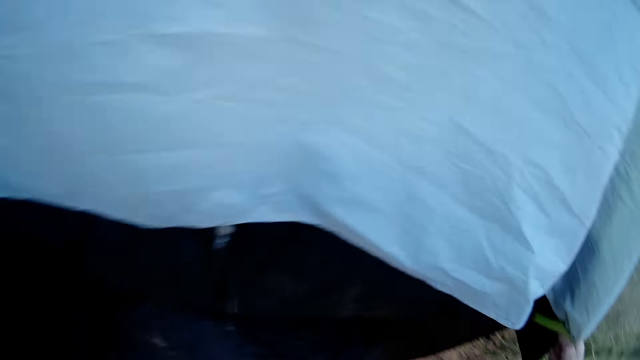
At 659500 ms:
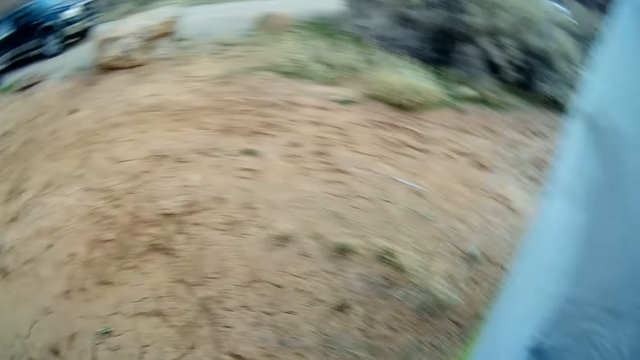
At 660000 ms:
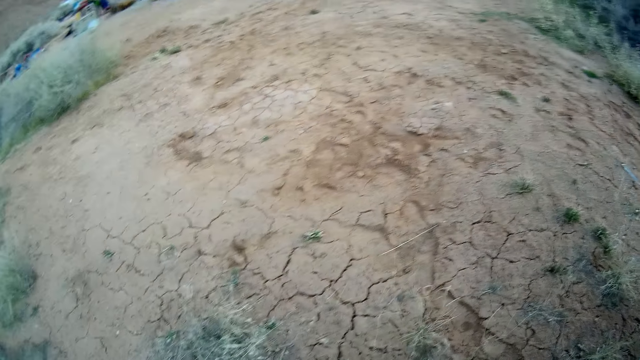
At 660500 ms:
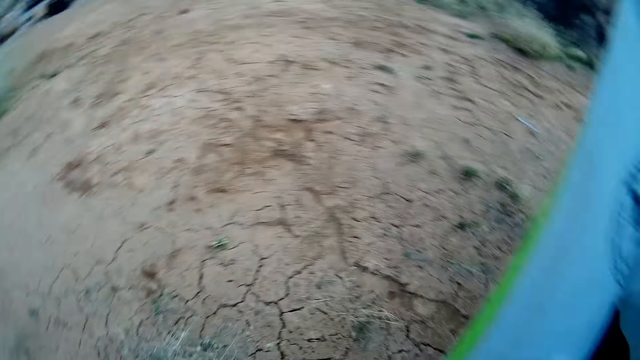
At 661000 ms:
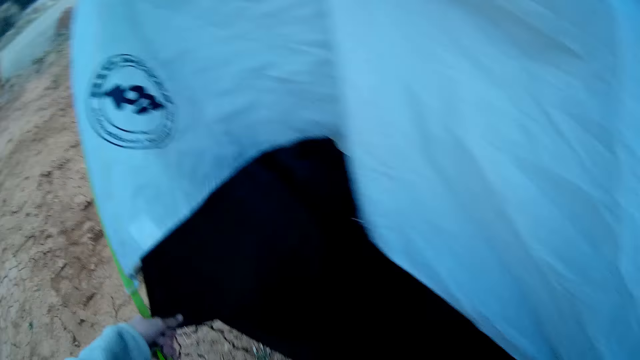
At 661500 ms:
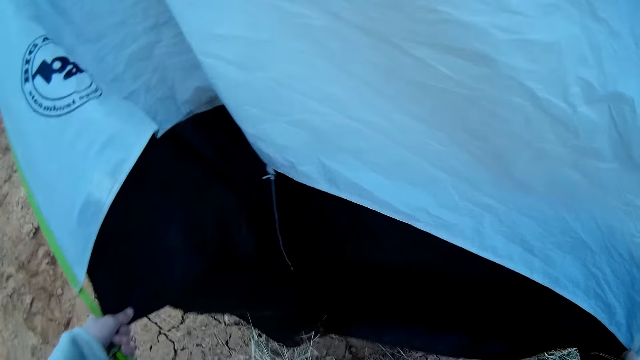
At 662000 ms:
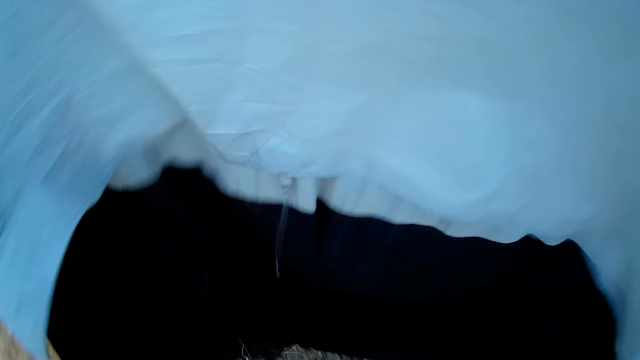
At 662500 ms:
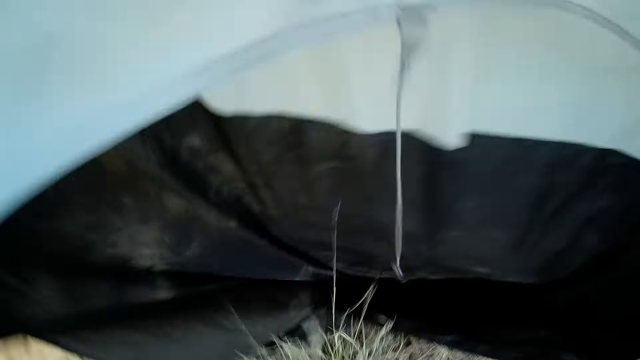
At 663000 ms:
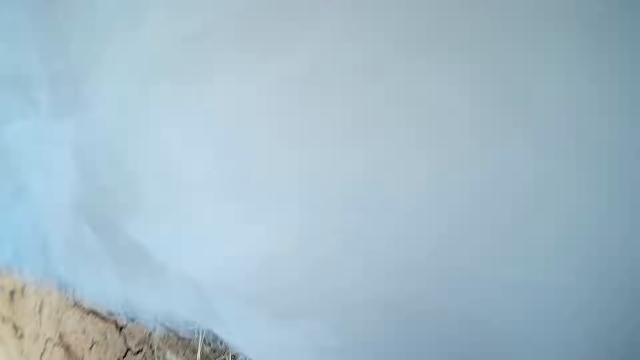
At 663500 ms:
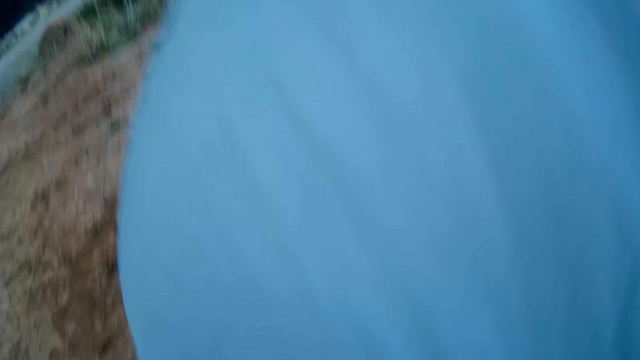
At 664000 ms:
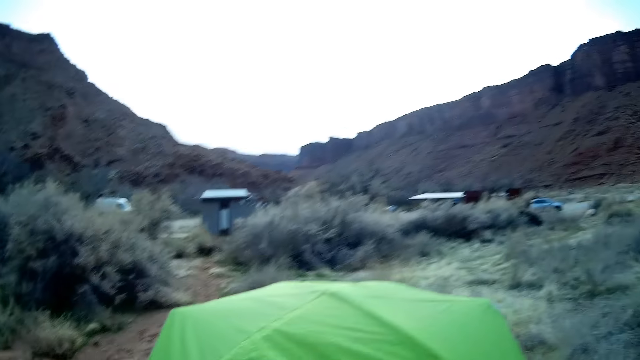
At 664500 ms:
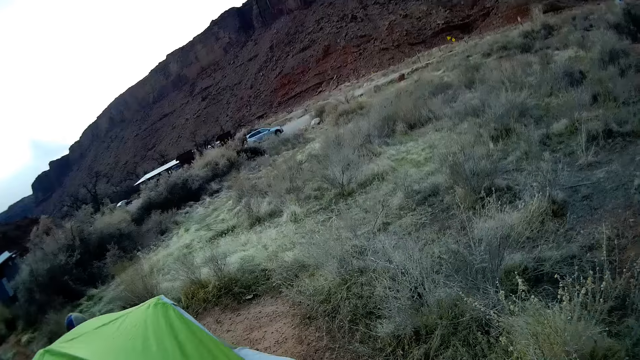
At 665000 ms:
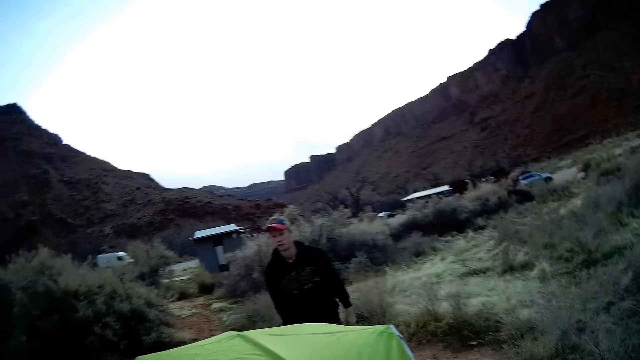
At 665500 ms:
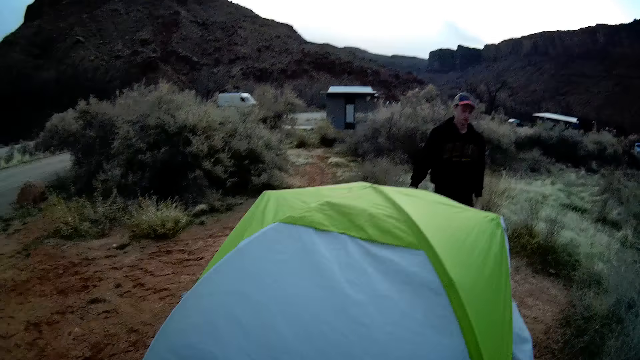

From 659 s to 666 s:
The camera wearer walks around. They put the camping tent down. They walk around.

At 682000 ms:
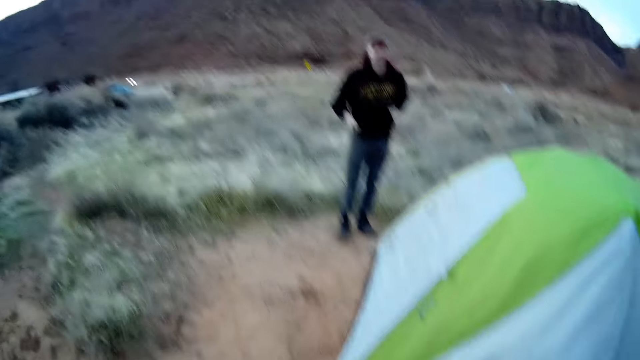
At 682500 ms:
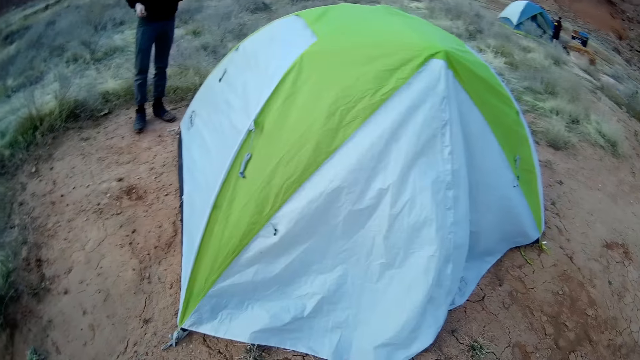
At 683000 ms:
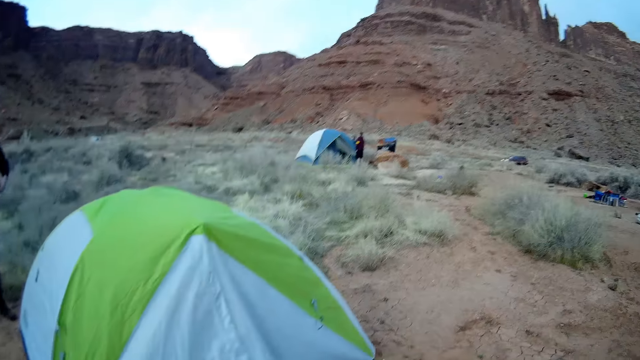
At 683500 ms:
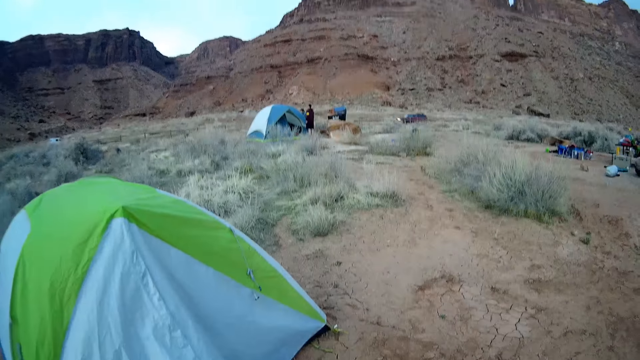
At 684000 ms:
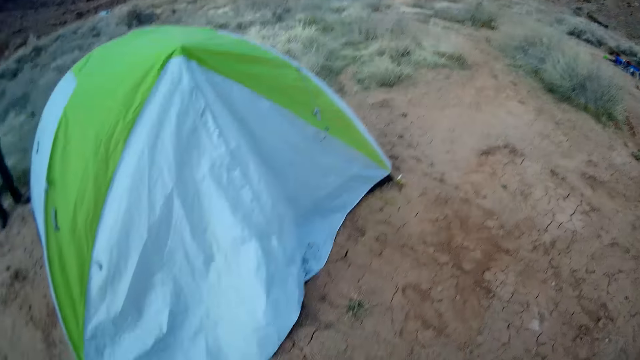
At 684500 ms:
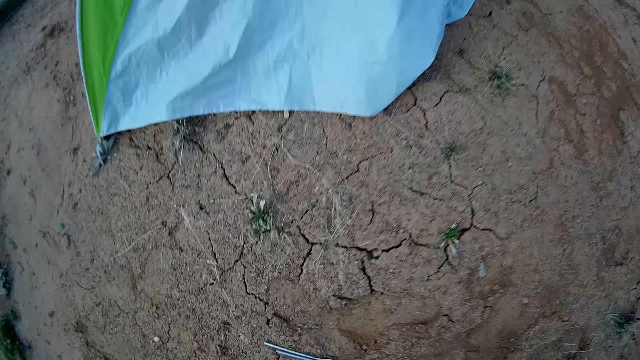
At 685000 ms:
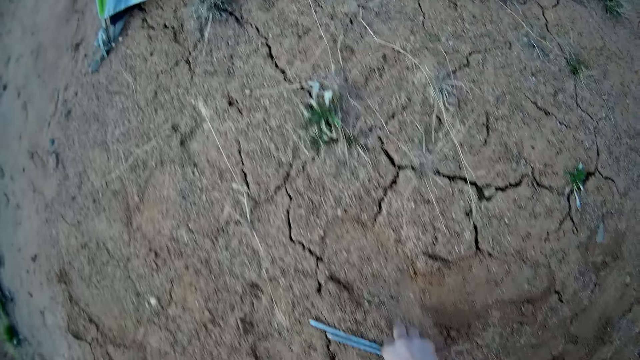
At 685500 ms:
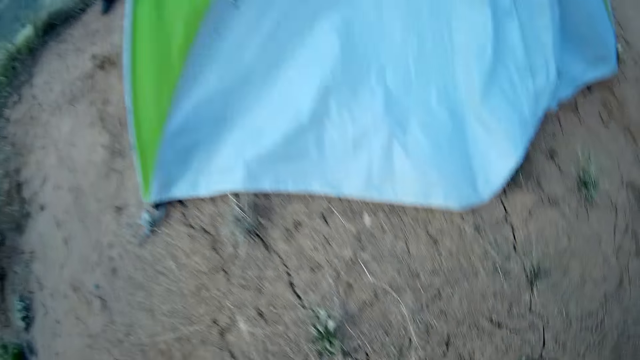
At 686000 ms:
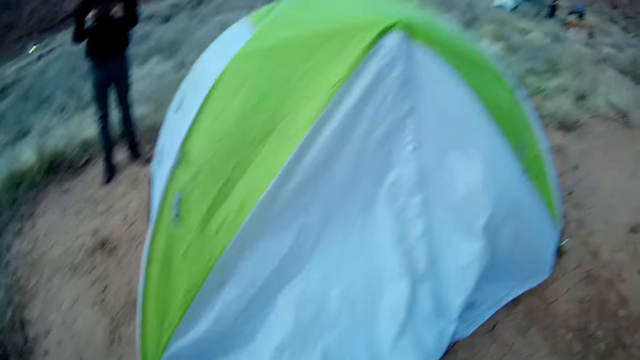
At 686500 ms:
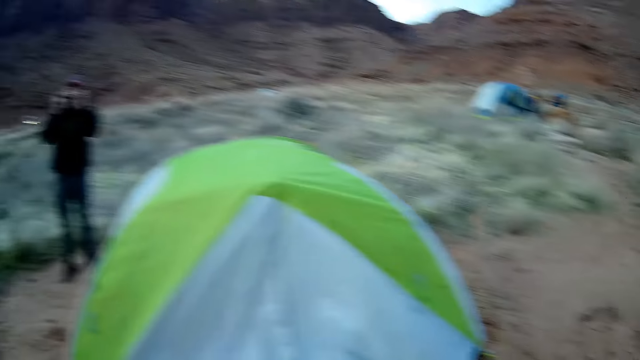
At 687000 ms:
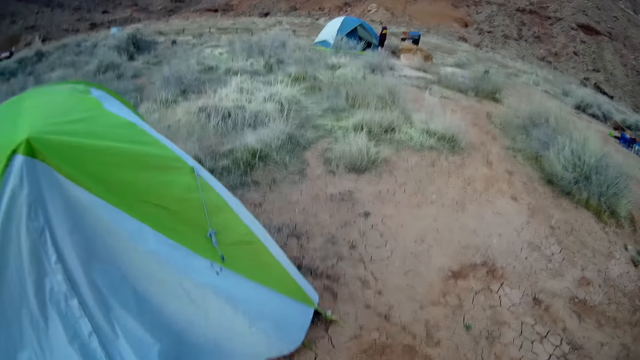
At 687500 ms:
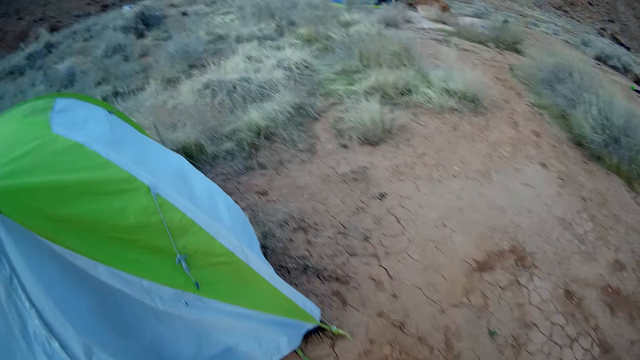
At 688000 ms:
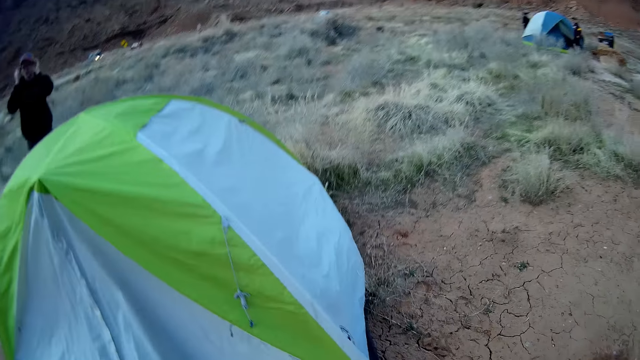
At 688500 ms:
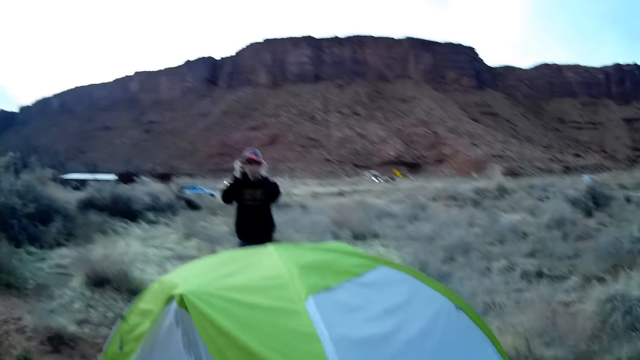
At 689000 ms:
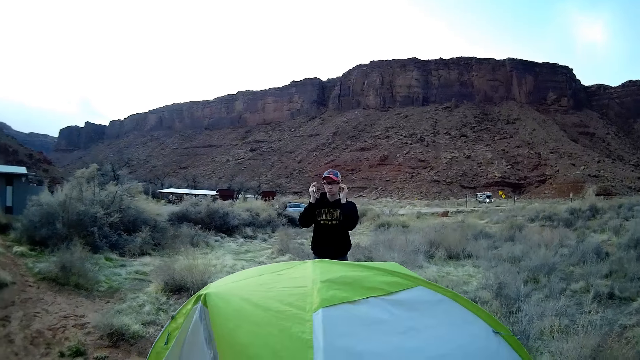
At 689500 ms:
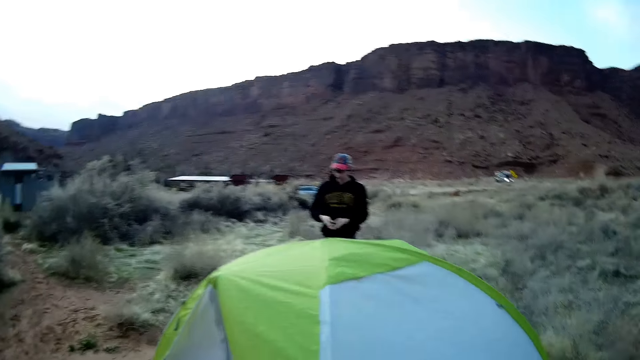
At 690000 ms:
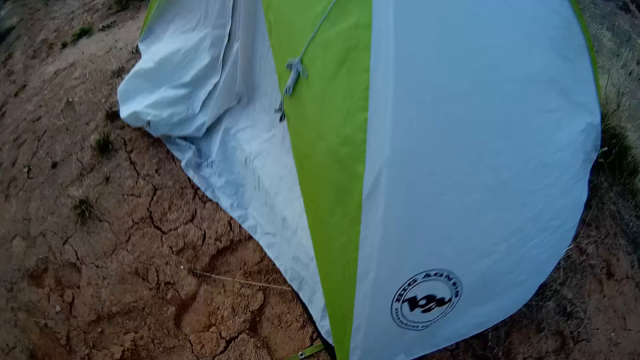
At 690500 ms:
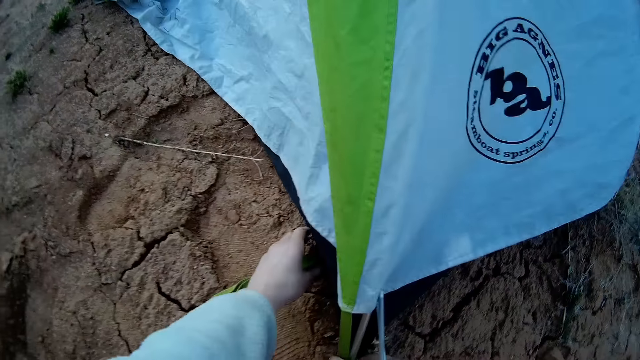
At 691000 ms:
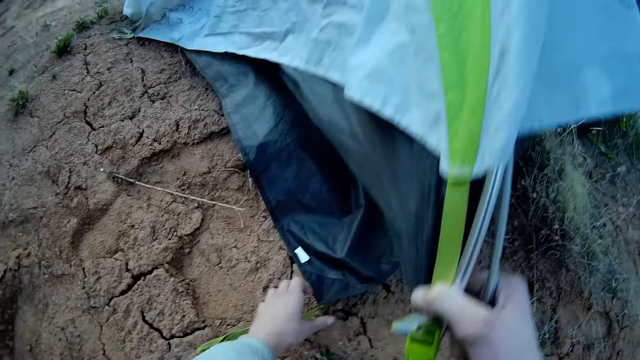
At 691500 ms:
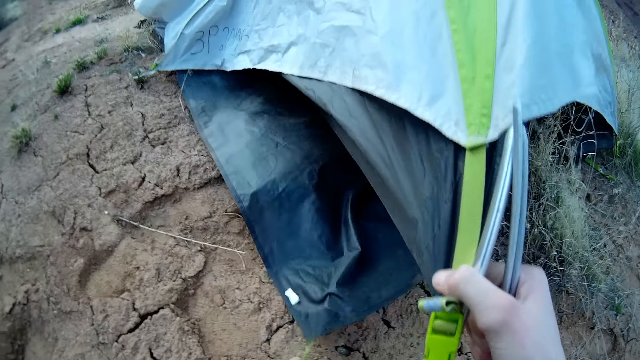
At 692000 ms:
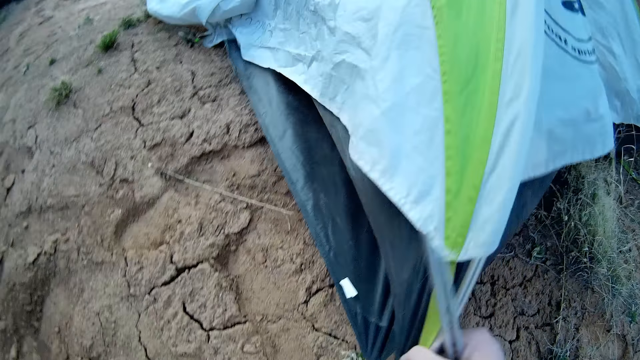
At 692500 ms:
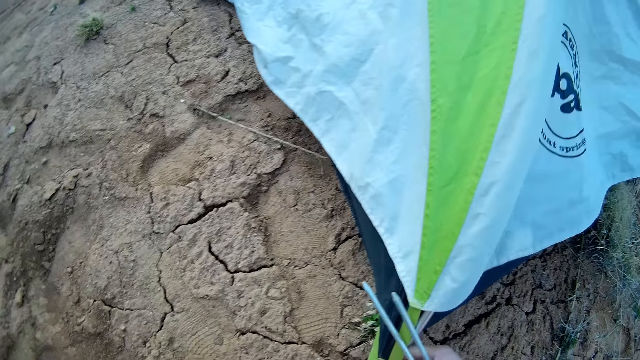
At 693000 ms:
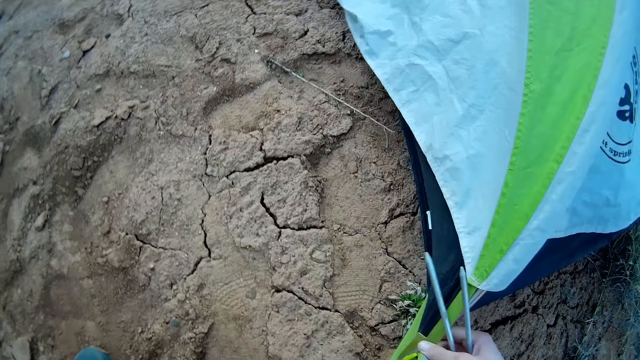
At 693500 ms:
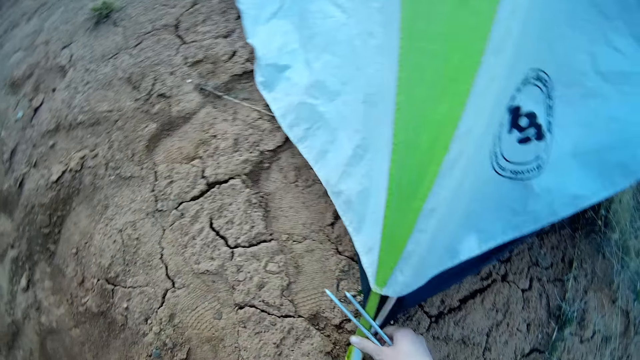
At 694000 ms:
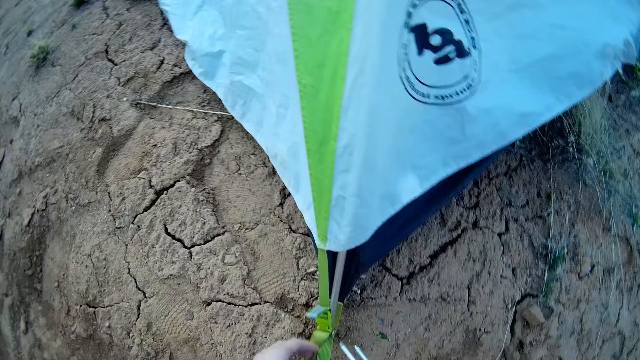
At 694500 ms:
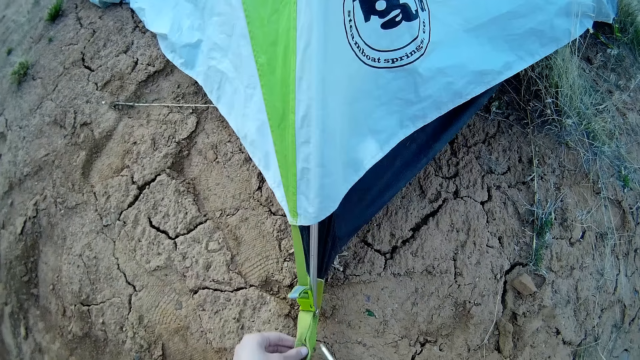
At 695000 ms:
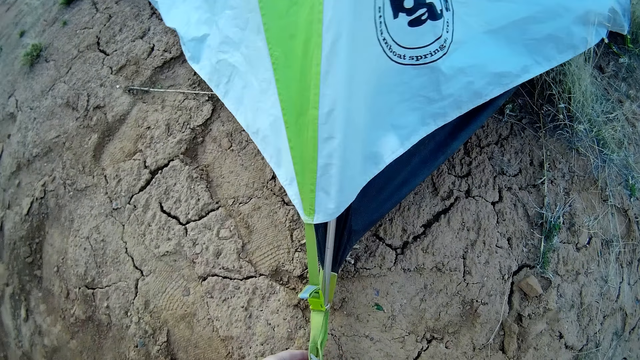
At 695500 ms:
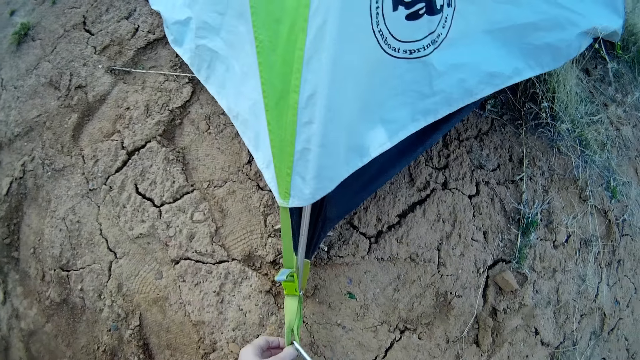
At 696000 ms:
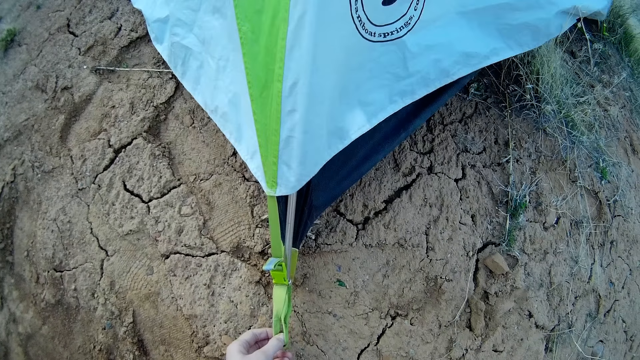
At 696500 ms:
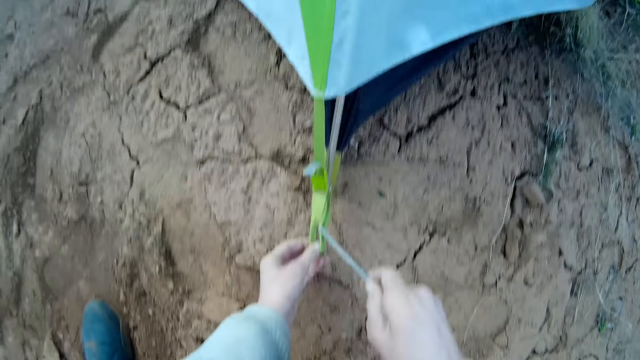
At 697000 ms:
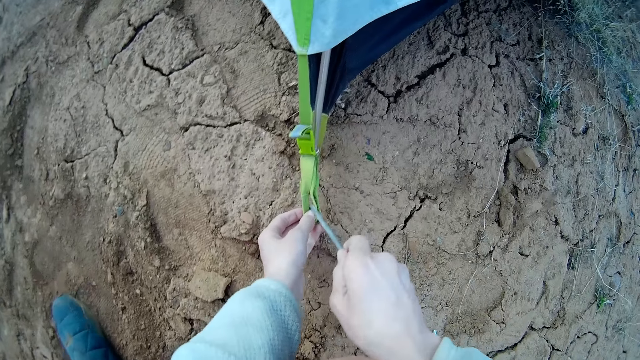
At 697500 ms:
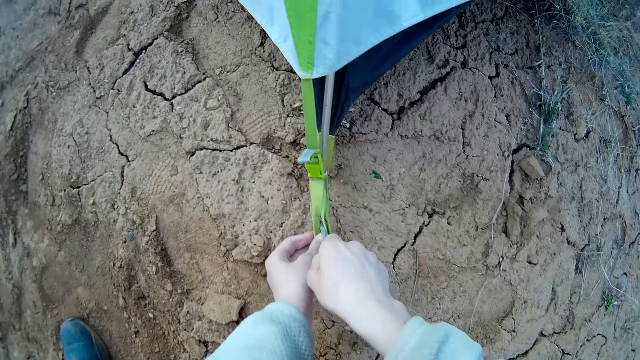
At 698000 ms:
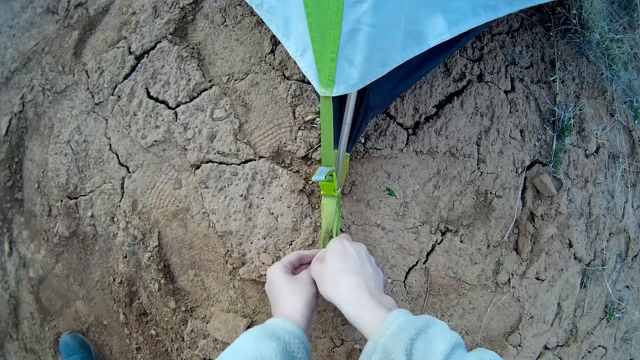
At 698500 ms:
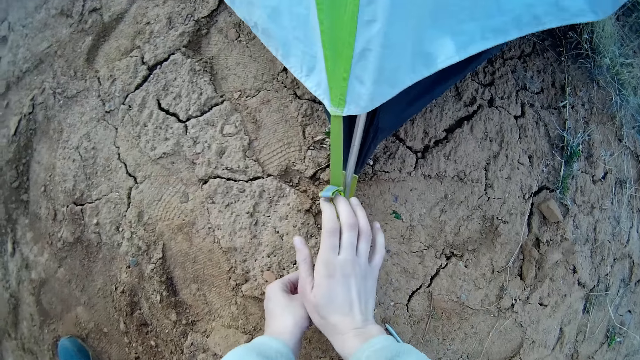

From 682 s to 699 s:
The camera wearer picks up metal rods or nails from the ground with his right hand. He walks around. He fixes a part of the camp tent to the ground with one of the metal rods in his hand with both hands. He touches the camping tent and lifts the camping tent. He holds the nails. He fixes the camping tent. He uses the nail to fix the tent.
